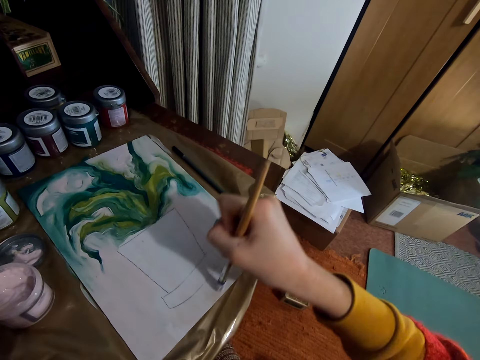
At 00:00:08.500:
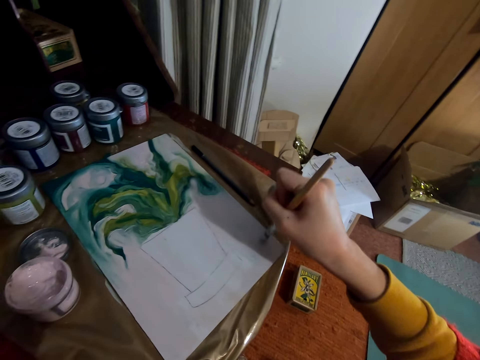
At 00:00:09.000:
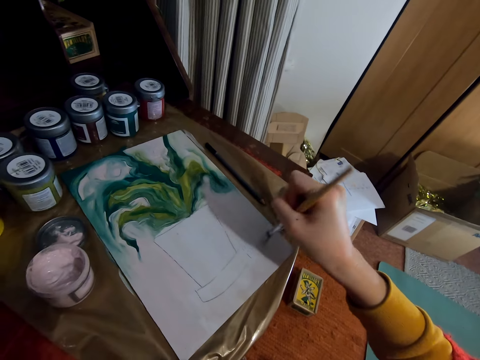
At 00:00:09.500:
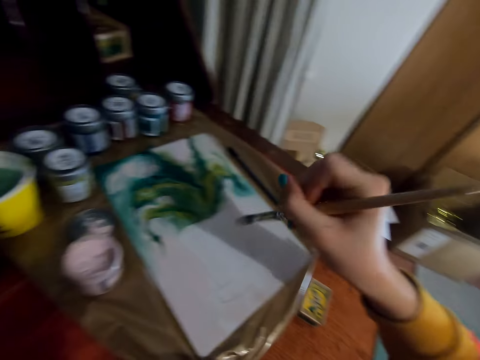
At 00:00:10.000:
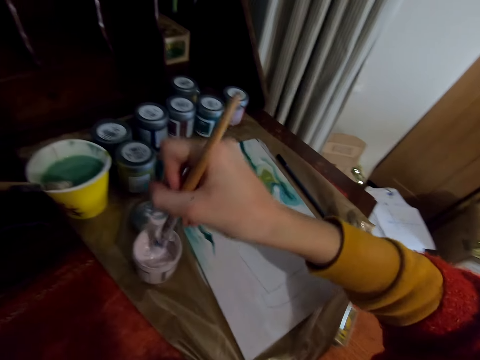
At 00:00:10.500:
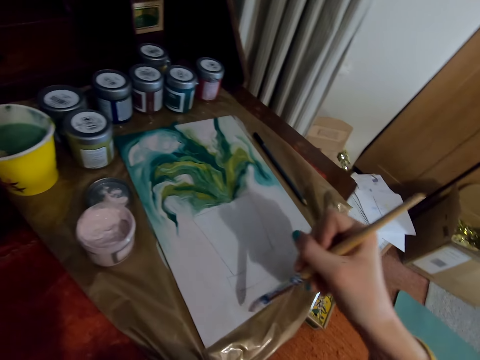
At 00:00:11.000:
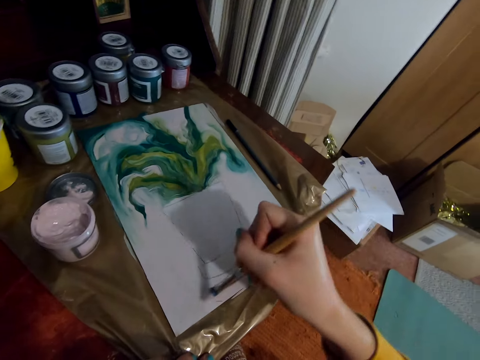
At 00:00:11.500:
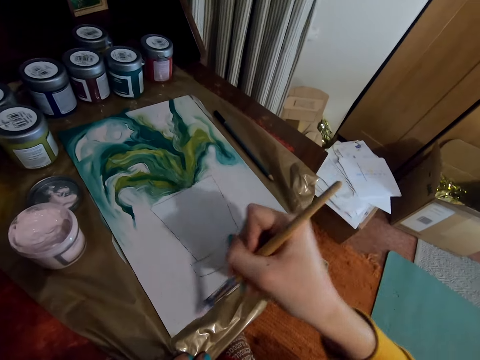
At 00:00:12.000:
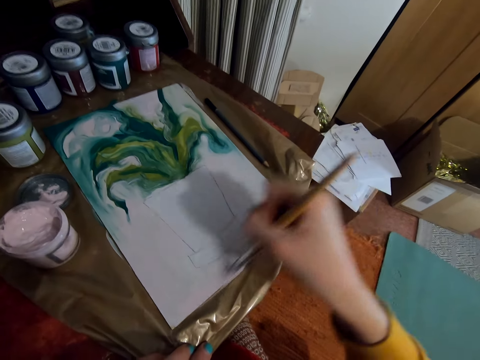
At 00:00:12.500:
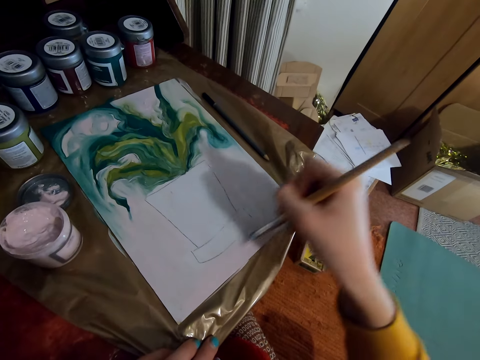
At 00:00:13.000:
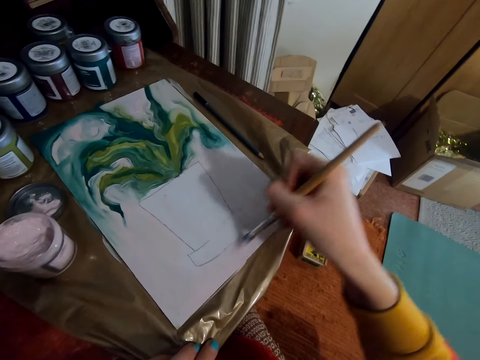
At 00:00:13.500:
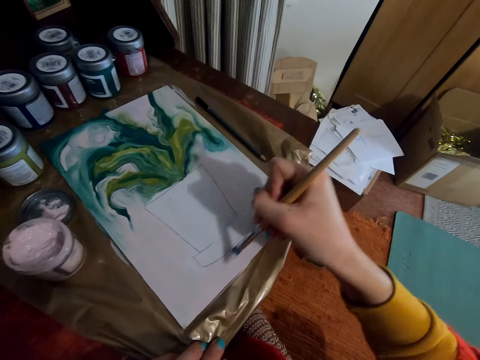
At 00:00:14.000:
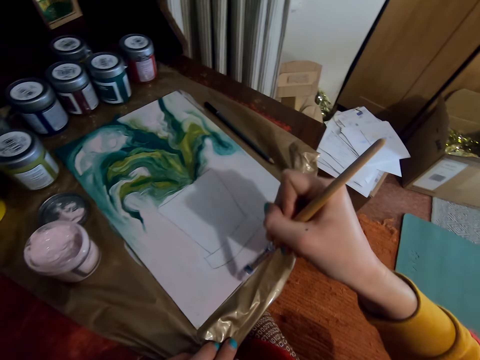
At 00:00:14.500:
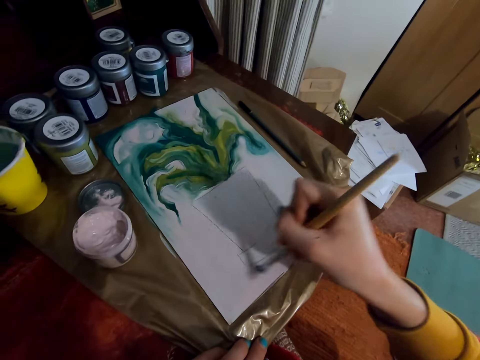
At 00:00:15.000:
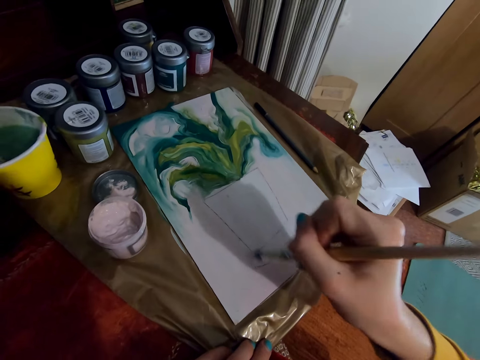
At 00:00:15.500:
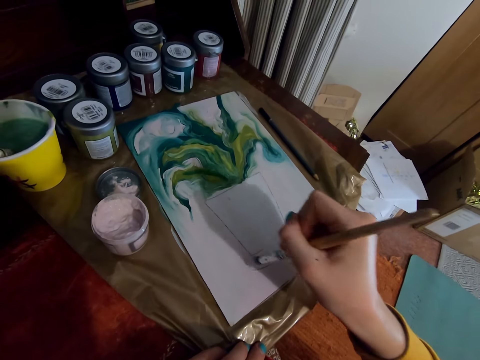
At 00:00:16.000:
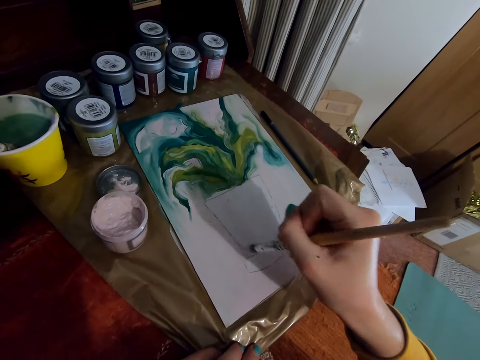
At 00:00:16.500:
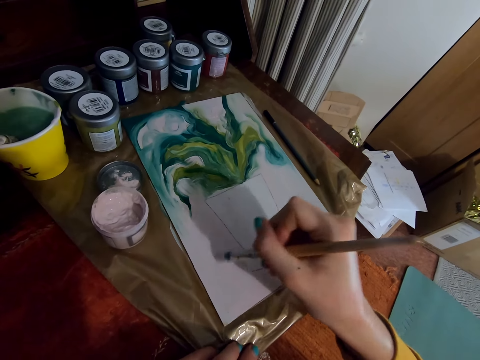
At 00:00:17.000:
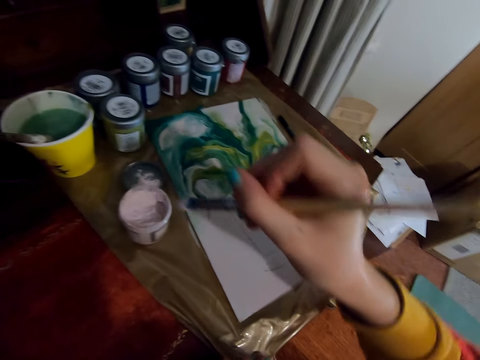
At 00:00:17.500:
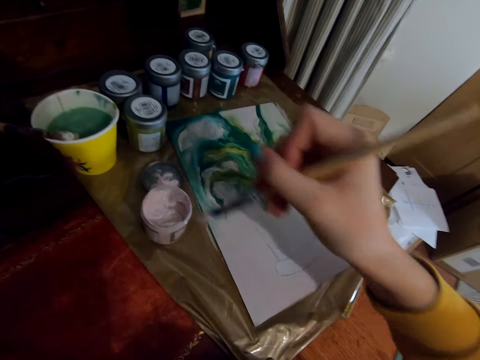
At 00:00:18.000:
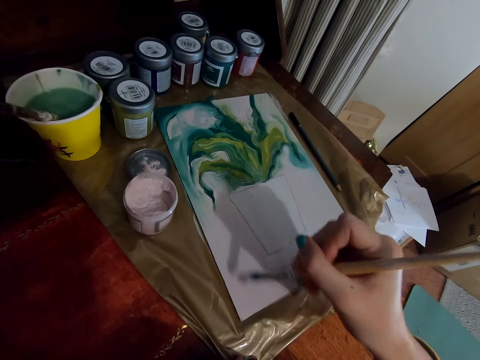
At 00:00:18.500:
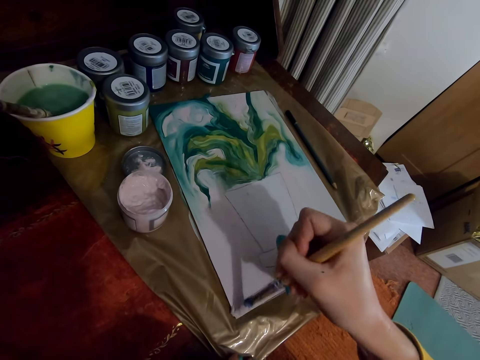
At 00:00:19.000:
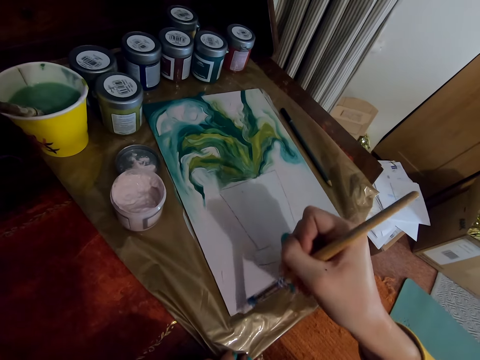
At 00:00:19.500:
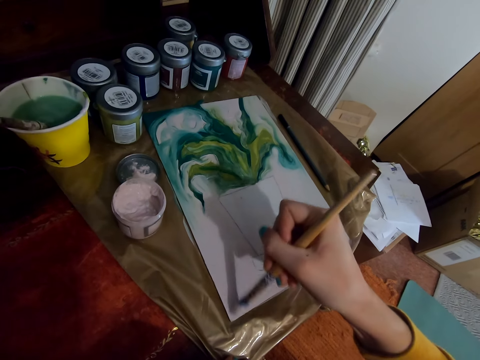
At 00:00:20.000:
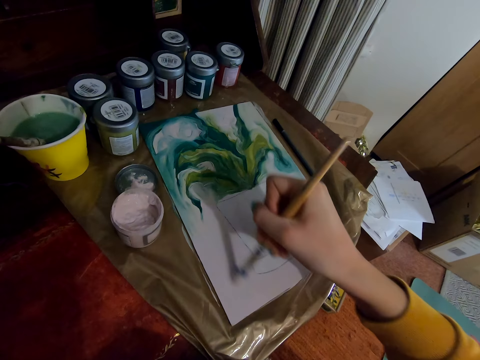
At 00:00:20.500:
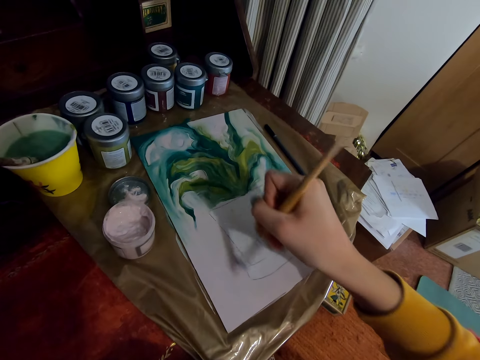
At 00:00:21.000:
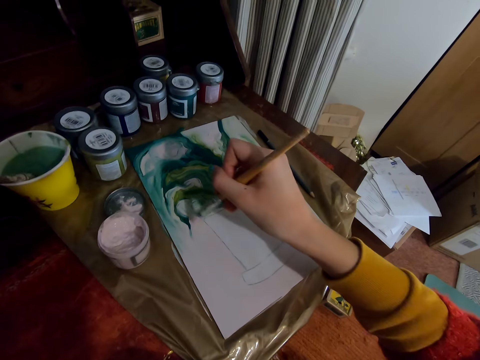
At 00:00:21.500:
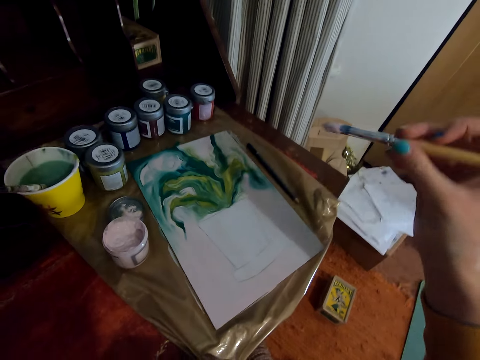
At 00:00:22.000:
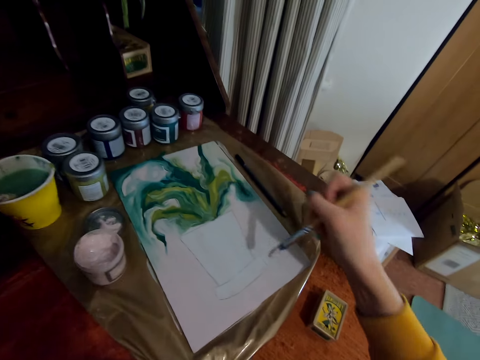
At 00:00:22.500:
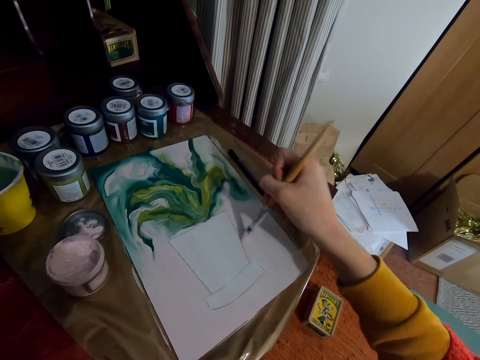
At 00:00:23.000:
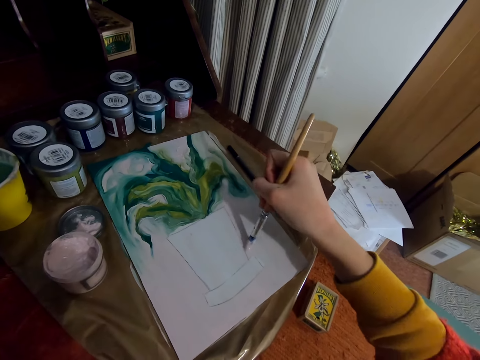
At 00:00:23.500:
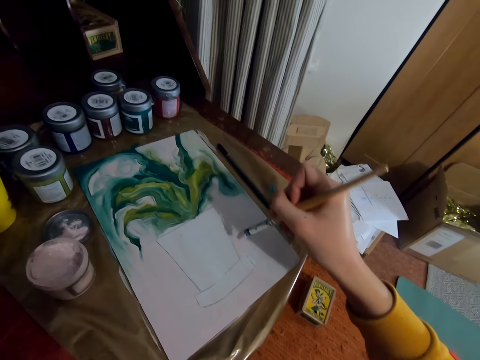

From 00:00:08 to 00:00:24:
The camera wearer dips the painting brush in the painting tin. They stroke the canvas with the painting brush. They dip the painting brush in the painting tin. They stroke the canvas with the painting brush. They lift the painting brush with a hand.

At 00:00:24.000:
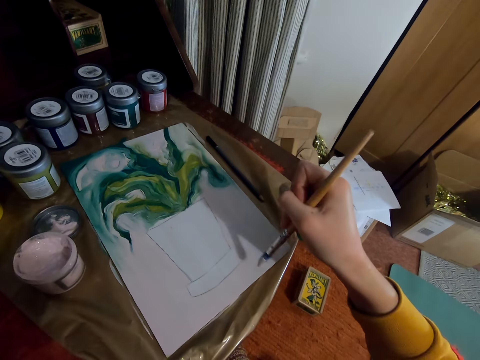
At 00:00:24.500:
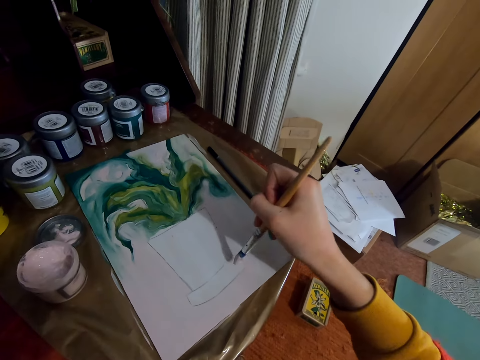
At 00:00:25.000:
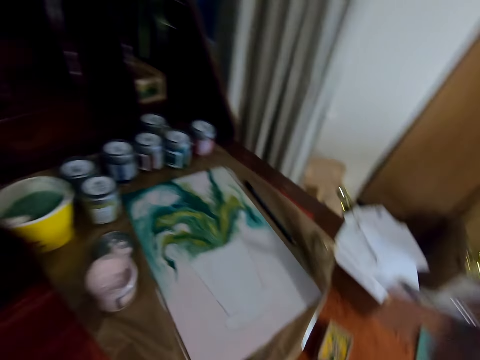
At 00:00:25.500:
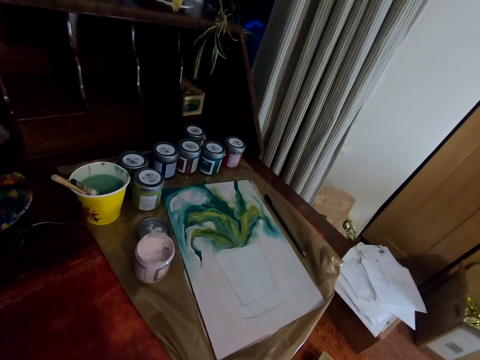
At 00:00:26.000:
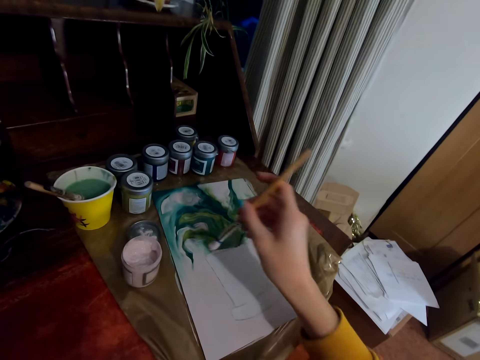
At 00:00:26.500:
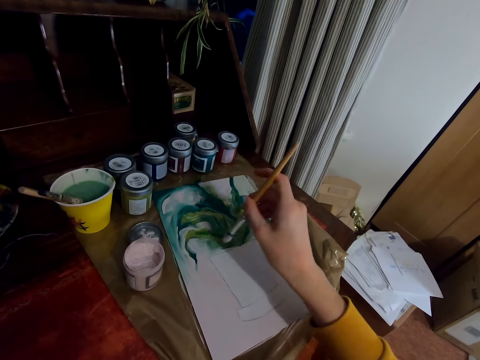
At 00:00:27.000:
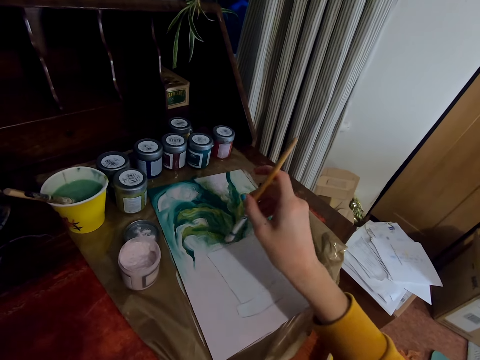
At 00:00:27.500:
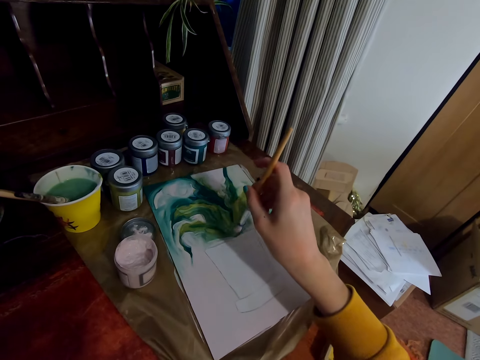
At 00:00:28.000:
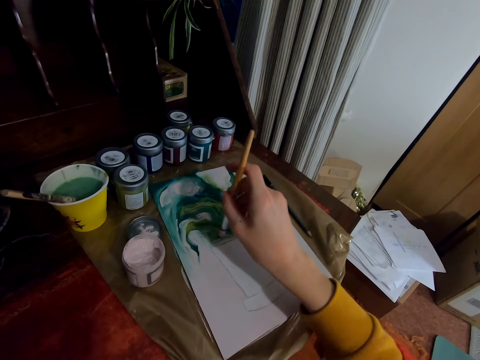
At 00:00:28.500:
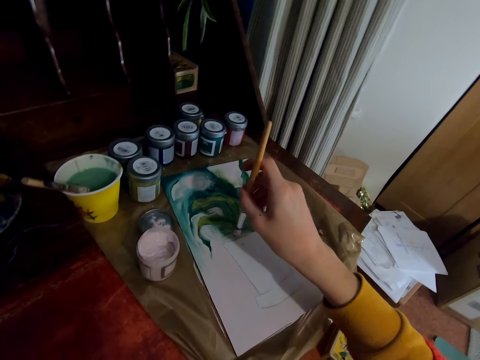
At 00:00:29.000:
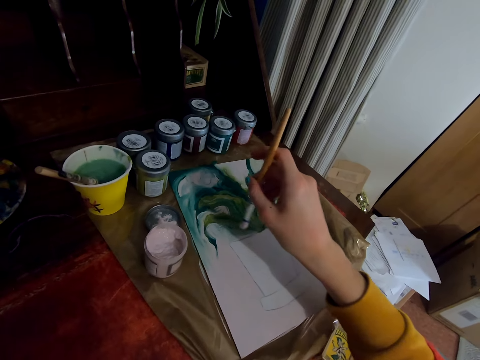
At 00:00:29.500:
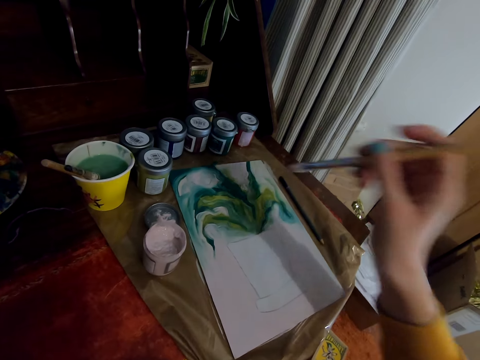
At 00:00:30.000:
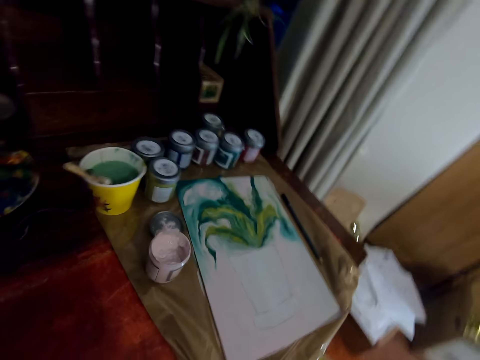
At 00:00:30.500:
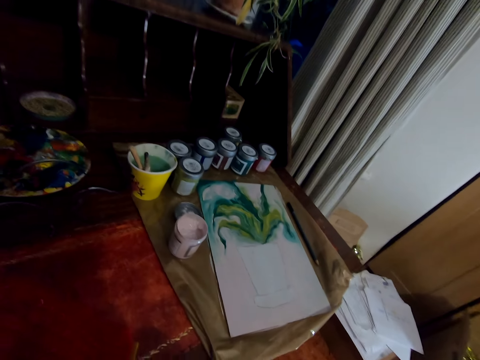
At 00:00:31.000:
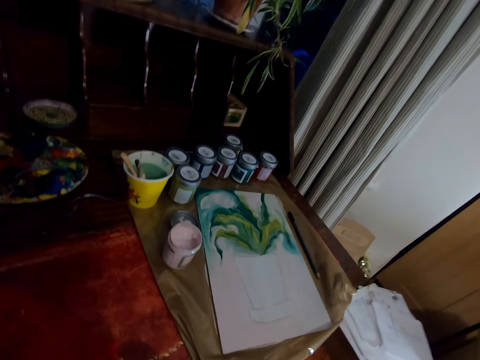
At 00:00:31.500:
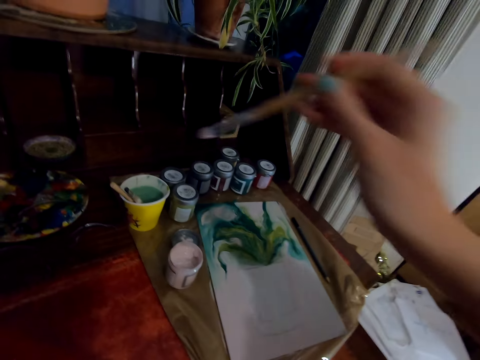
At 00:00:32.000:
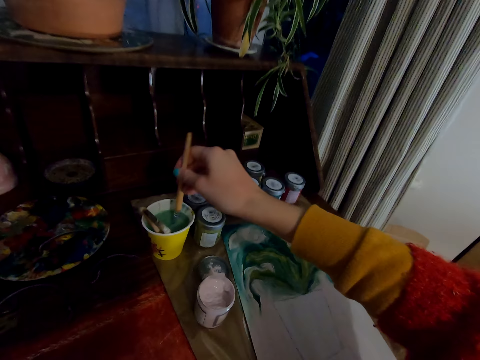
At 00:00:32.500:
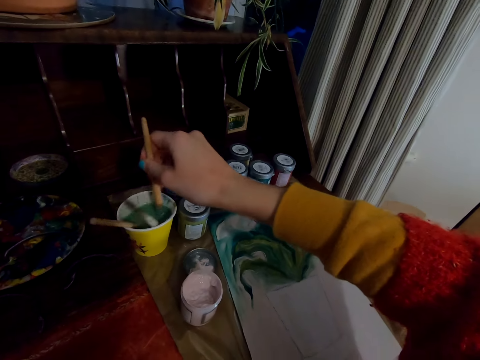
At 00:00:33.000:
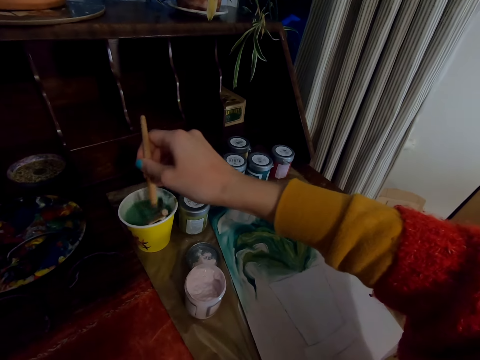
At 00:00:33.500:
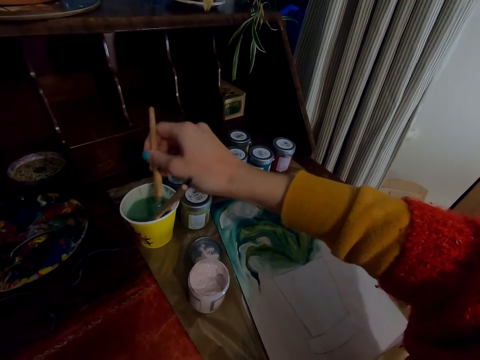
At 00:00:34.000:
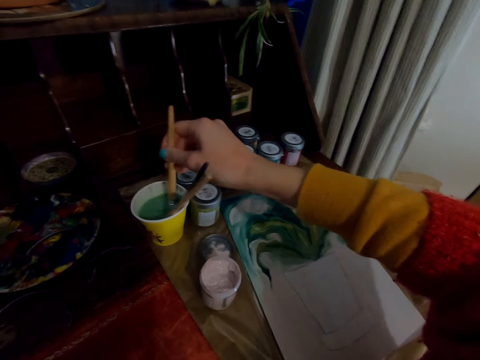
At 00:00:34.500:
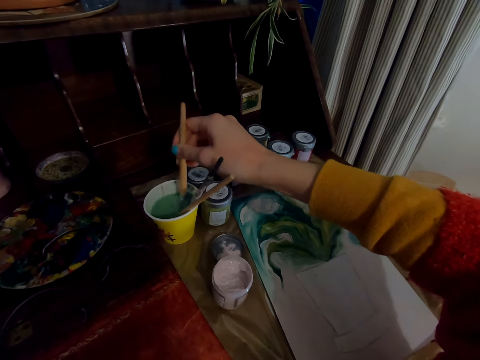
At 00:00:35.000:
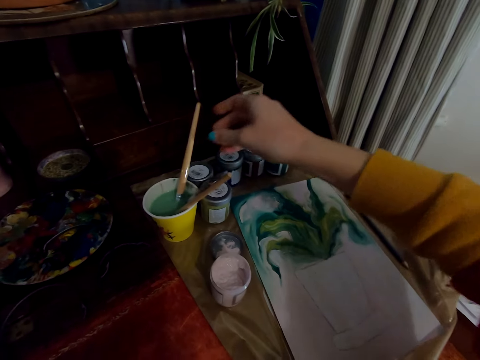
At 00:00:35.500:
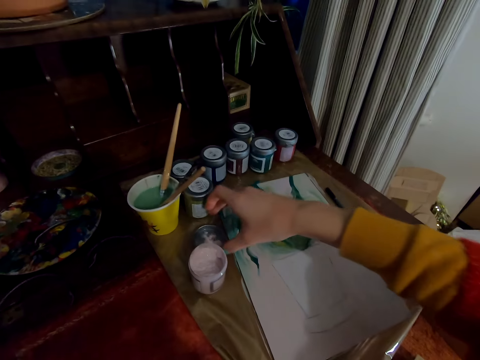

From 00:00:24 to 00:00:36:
The camera wearer strokes the canvas with the painting brush and lifts the painting brush with a hand. They stare at the drawing. They stroke the canvas with the painting brush. They lift the painting brush with a hand. They stare at the drawing. They dip the painting brush in the tin.
